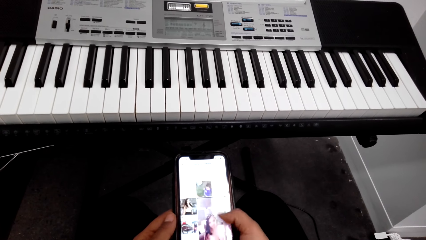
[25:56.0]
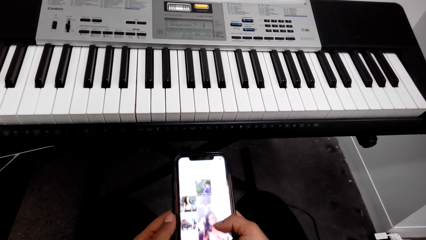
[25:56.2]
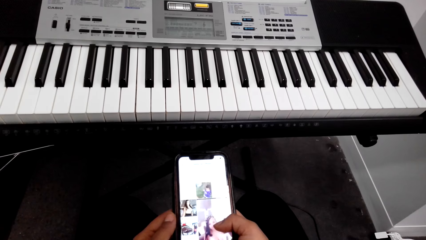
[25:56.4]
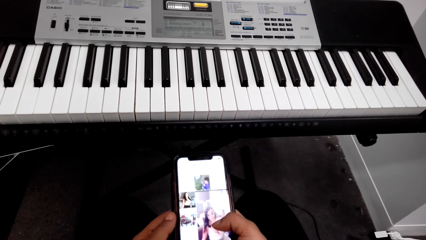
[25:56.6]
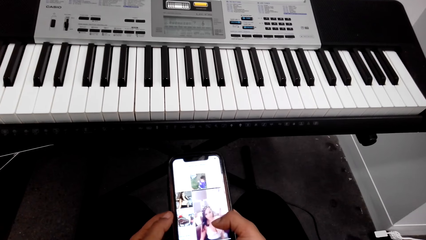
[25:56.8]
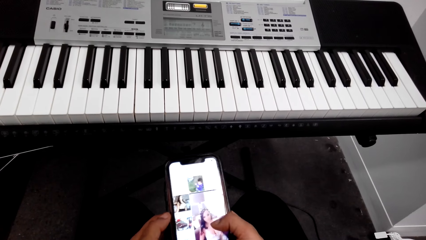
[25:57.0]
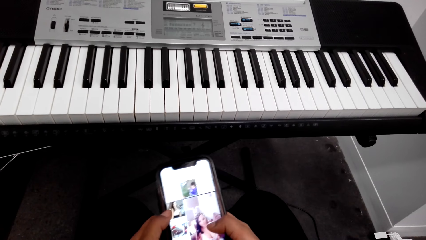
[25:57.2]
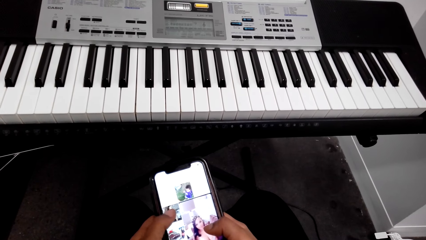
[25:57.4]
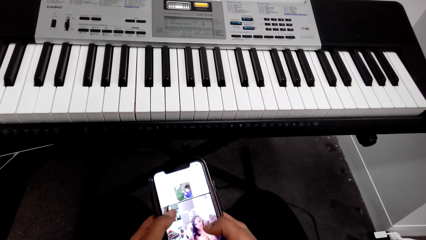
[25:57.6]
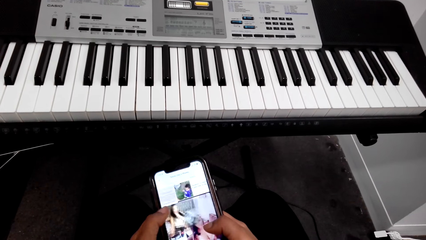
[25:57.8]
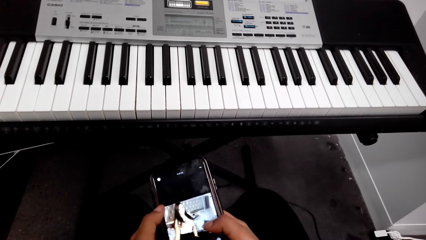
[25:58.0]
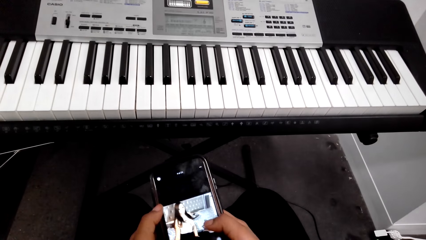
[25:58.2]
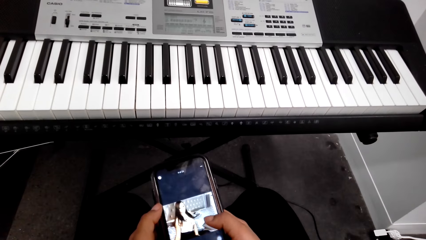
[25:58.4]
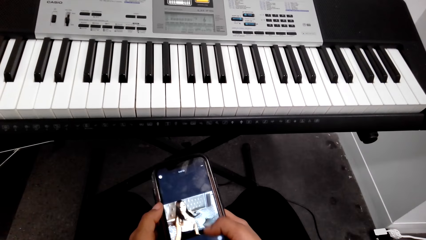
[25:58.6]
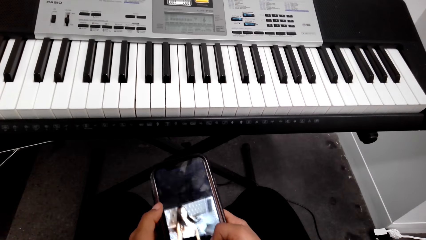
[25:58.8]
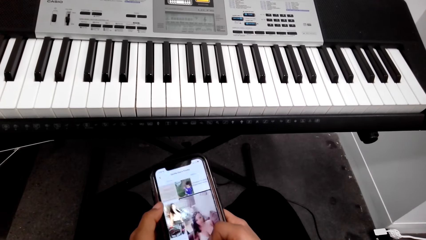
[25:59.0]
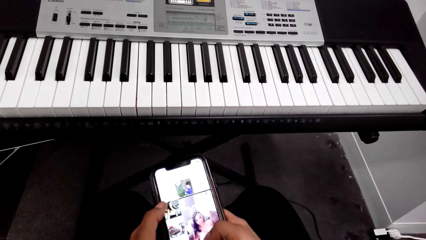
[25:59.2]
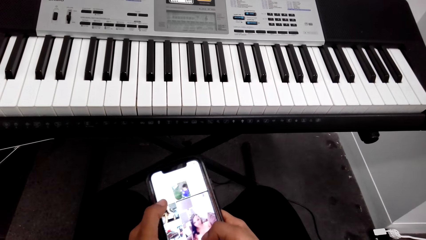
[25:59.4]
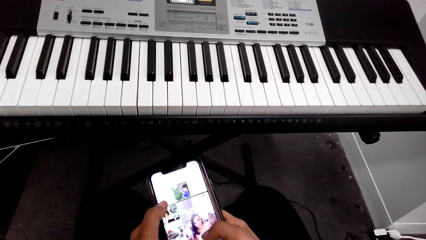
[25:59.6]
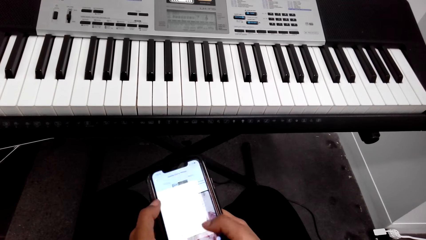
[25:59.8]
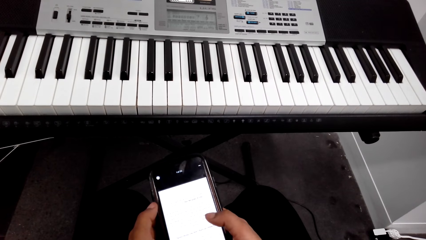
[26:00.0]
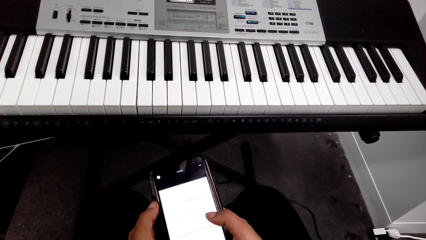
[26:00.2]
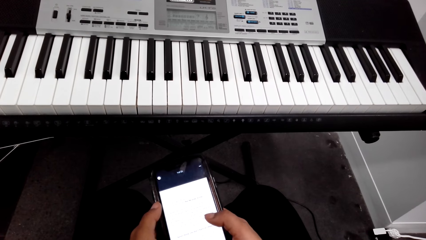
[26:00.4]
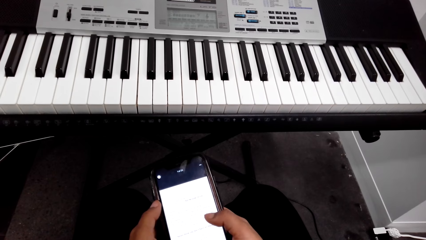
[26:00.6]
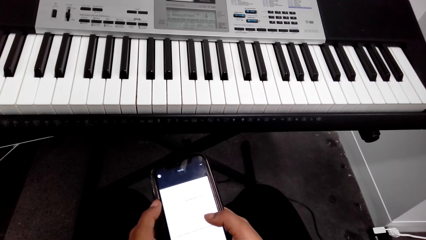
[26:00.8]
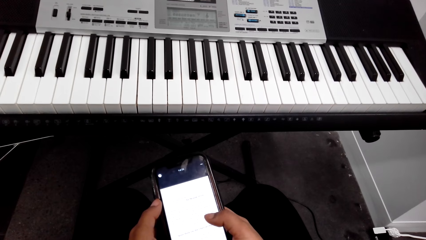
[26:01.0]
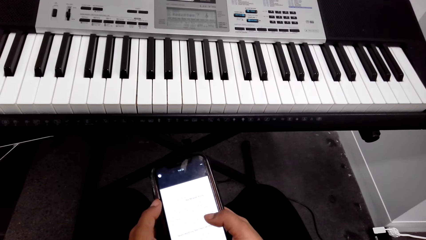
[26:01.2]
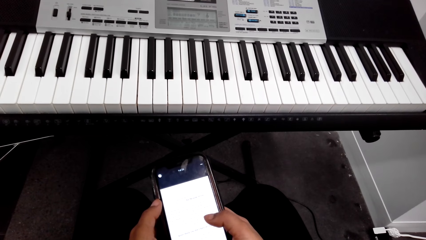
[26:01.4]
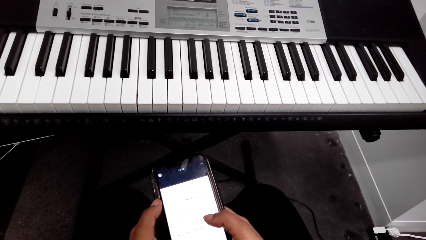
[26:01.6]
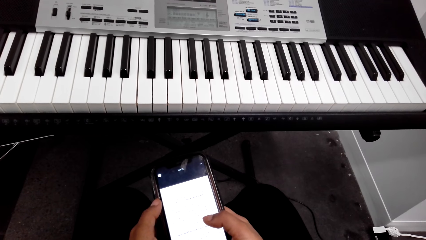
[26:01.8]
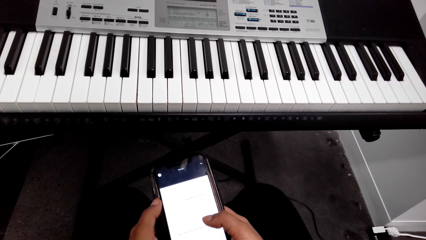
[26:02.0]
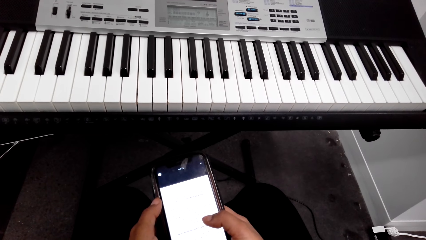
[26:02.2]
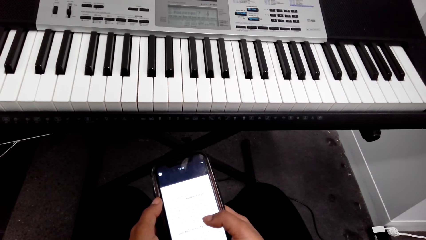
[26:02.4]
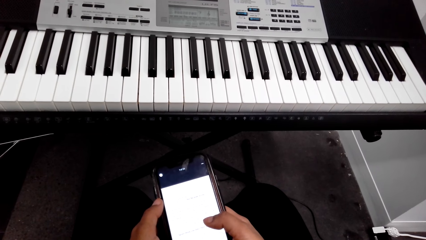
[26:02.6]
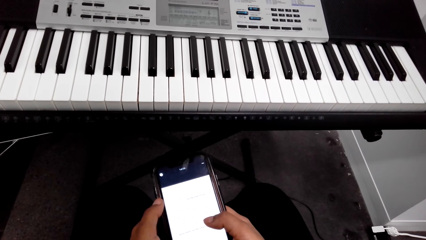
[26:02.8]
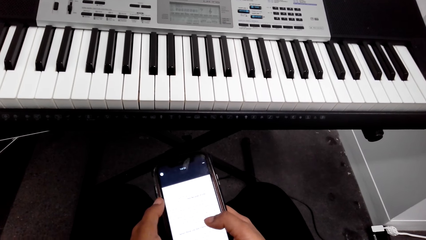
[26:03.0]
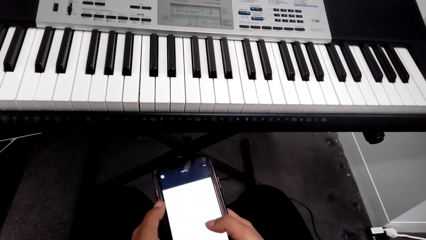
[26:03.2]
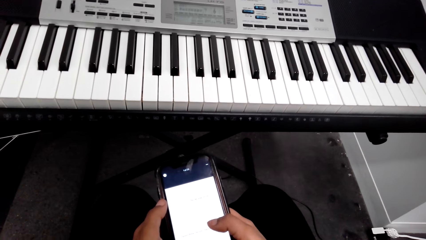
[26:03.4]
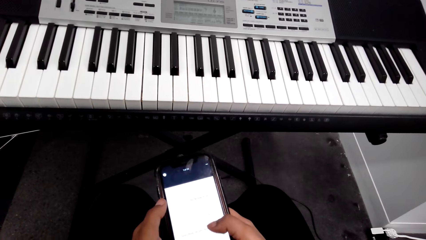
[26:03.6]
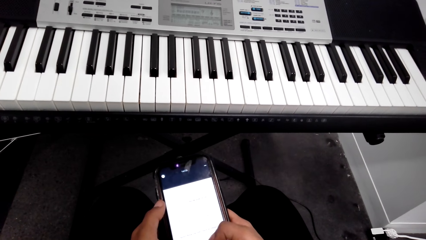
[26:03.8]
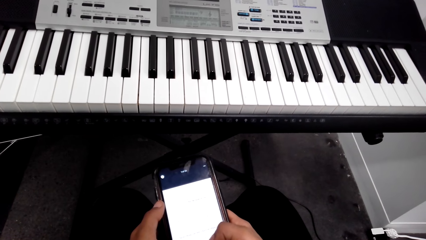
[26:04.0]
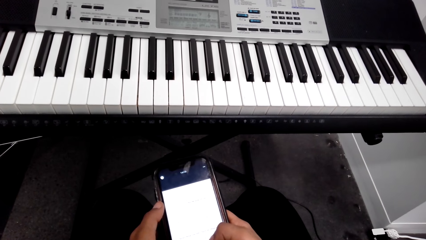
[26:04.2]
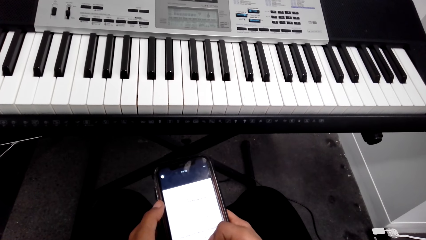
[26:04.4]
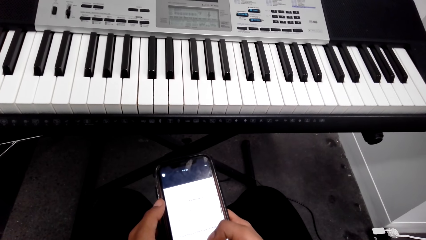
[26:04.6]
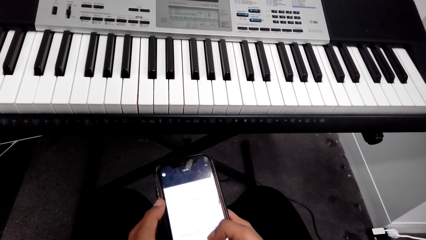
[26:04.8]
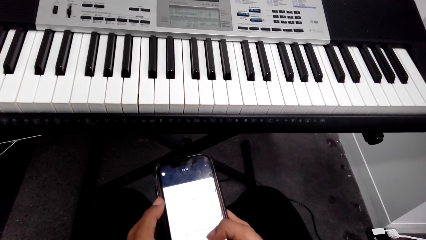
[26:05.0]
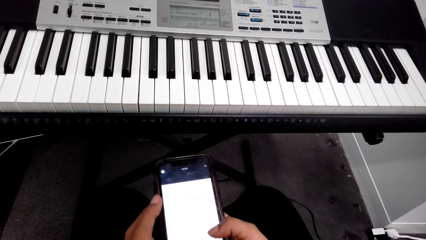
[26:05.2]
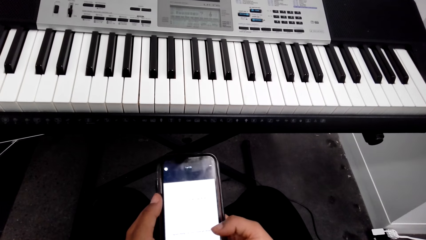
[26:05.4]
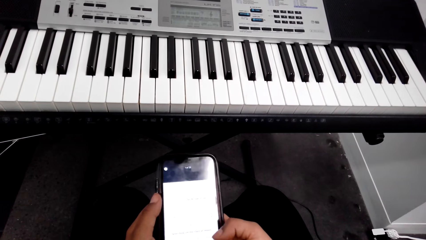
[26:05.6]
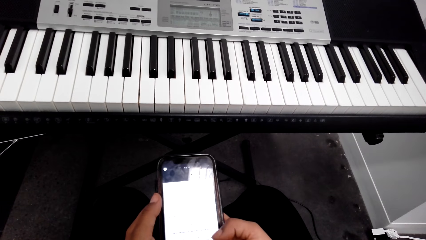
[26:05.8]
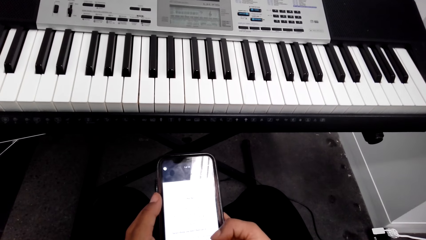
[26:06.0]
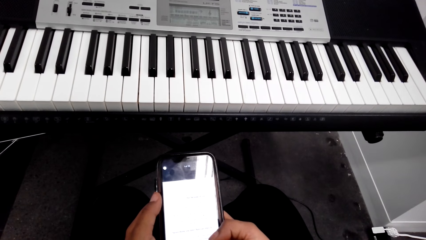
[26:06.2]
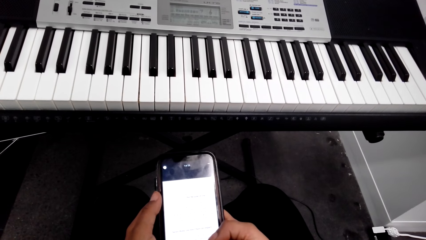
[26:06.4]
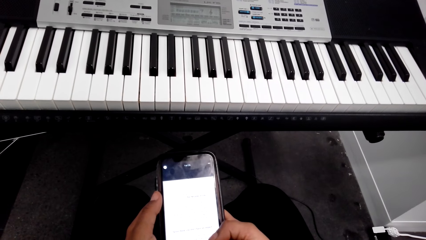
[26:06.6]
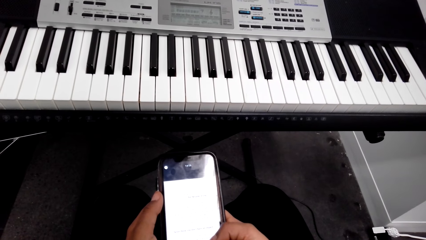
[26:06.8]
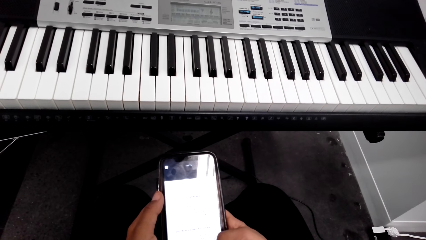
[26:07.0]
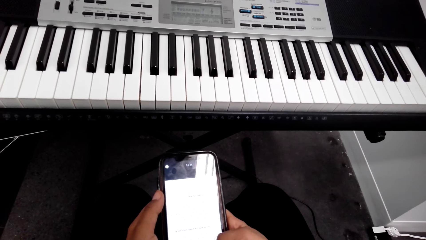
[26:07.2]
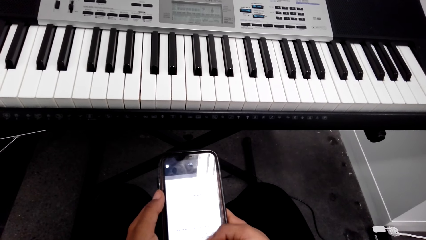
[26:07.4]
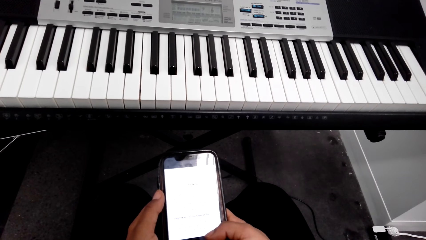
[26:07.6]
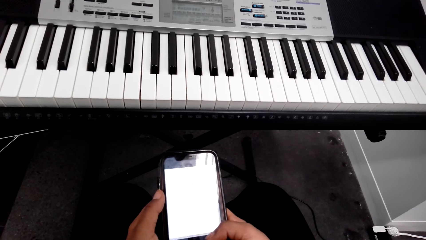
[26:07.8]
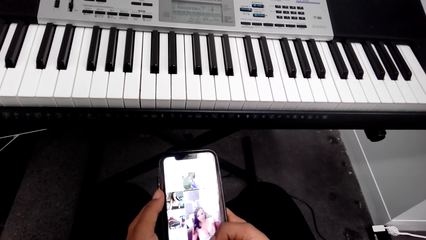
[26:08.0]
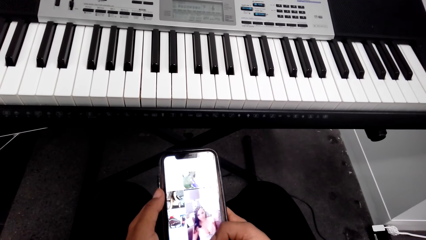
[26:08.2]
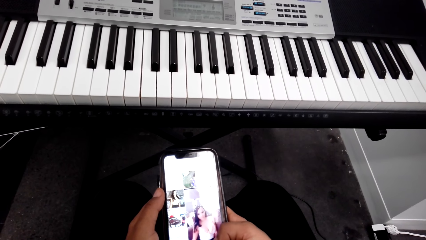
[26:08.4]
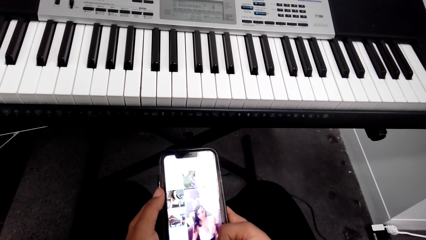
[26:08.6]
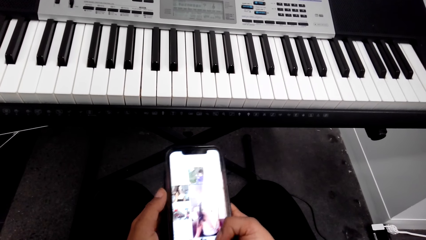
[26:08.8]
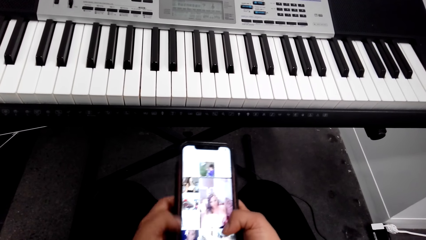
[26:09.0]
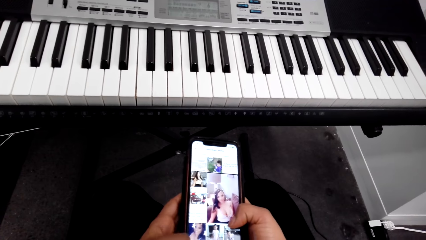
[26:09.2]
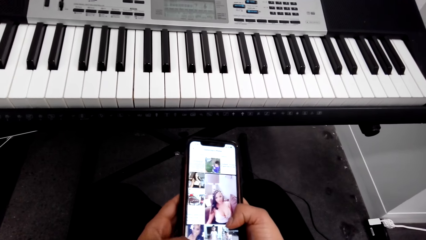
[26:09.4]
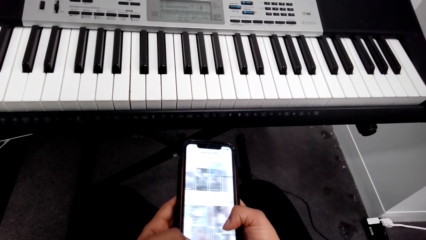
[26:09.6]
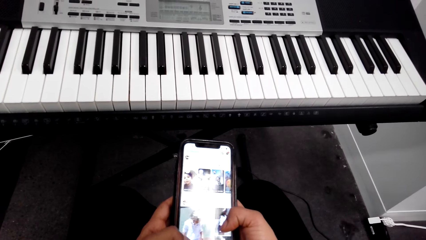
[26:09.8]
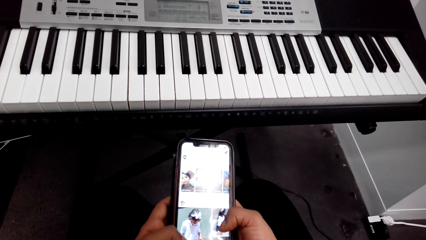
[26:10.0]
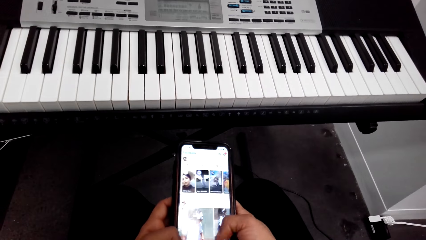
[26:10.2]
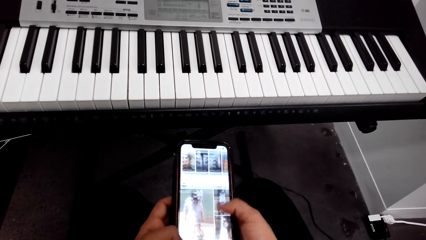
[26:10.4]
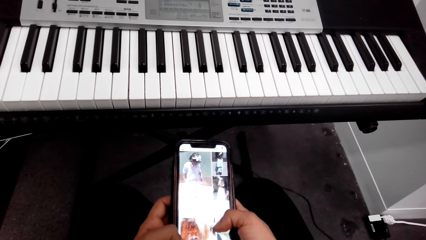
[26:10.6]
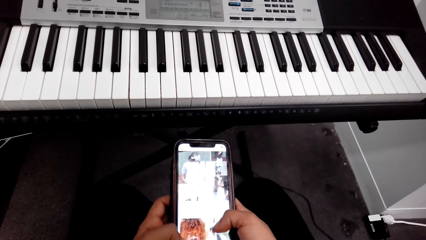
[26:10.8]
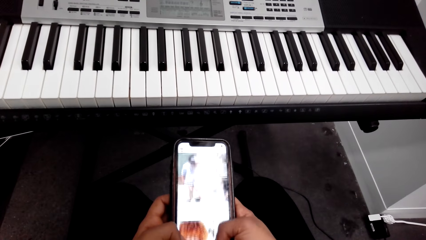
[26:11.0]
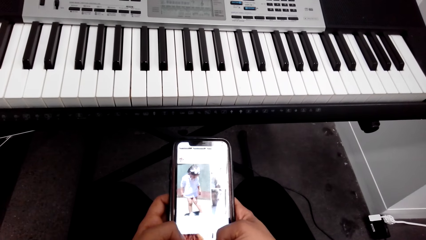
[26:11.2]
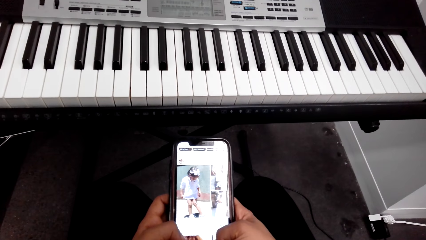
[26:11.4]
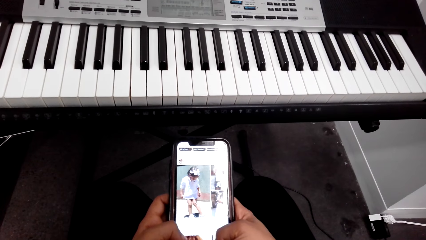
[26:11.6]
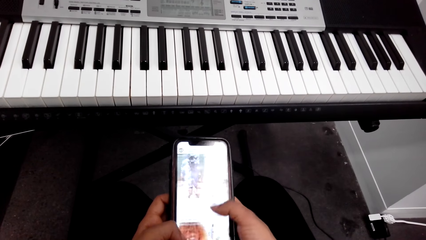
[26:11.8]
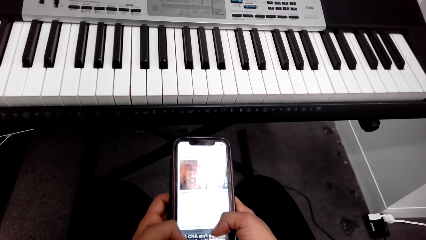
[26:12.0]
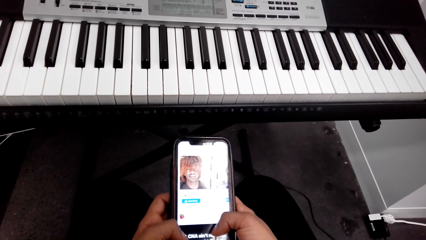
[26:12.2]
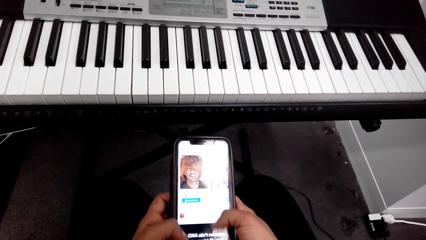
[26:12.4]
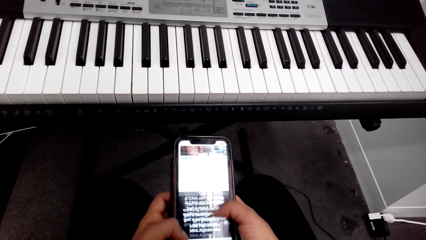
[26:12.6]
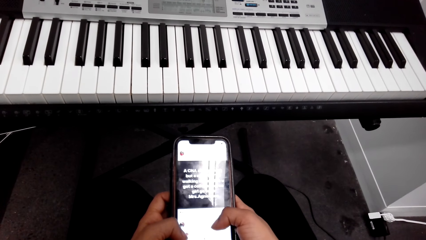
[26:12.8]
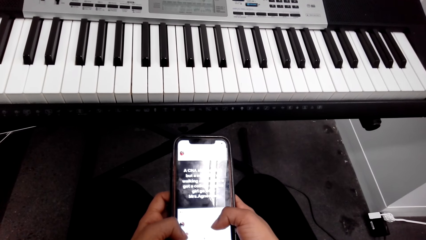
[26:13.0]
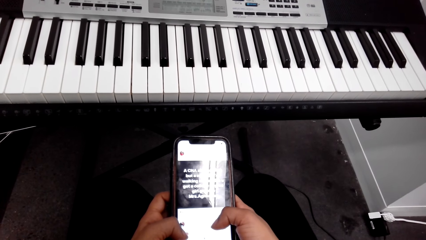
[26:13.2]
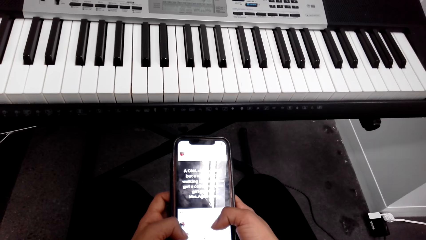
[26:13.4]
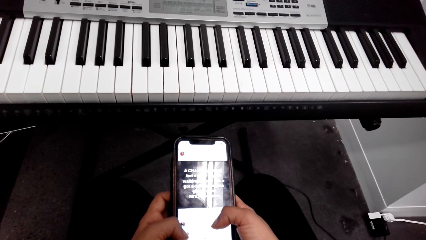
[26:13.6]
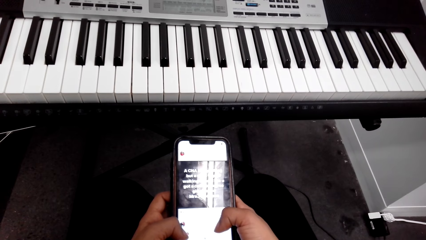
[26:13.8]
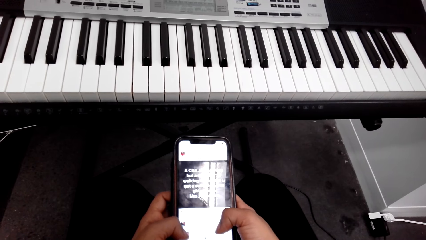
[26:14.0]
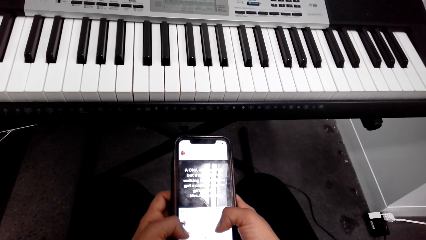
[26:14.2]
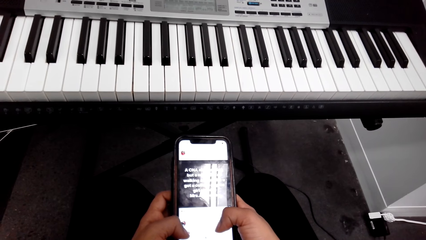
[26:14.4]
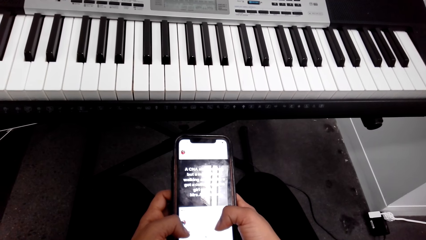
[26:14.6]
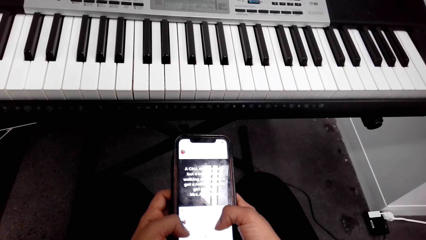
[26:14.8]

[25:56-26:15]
The camera wearer looks at the images on the phone. They press the phone. They look at the phone. They look at the images on the phone. They scroll the phone.
